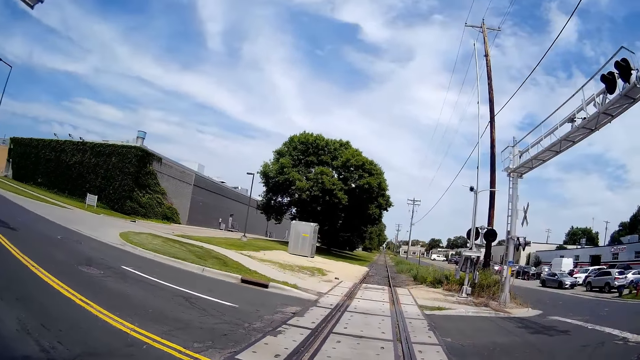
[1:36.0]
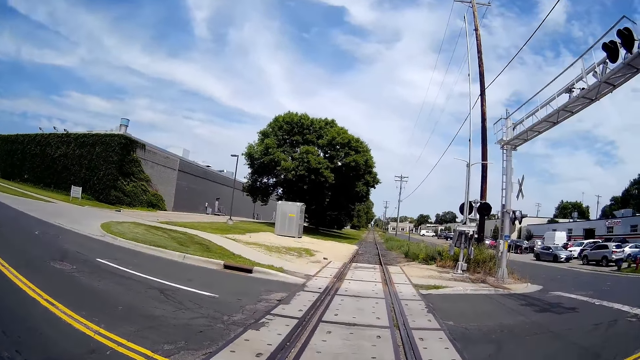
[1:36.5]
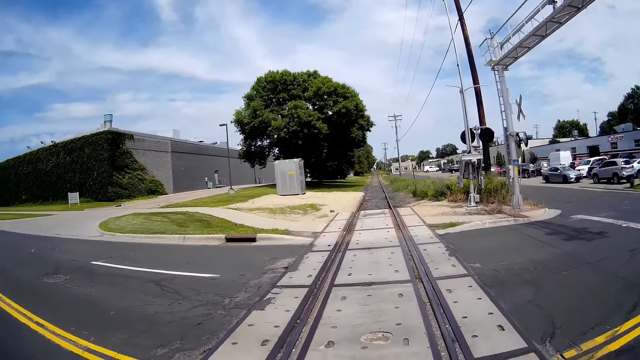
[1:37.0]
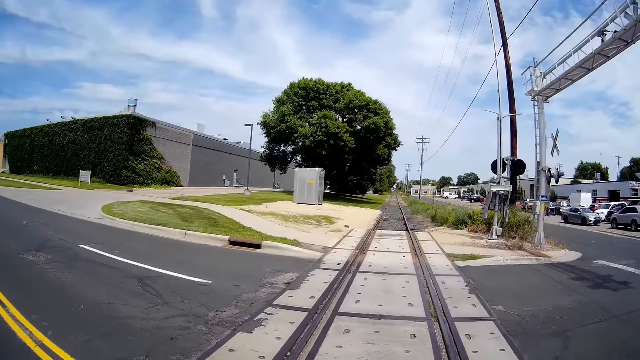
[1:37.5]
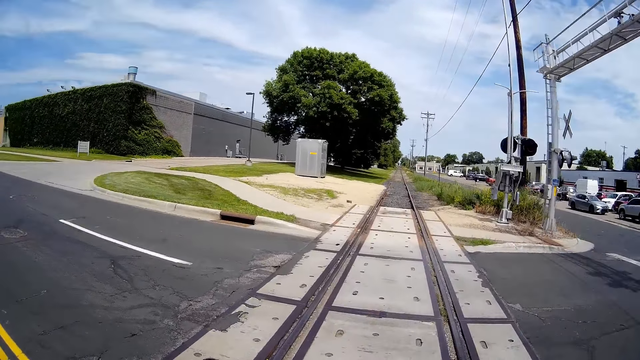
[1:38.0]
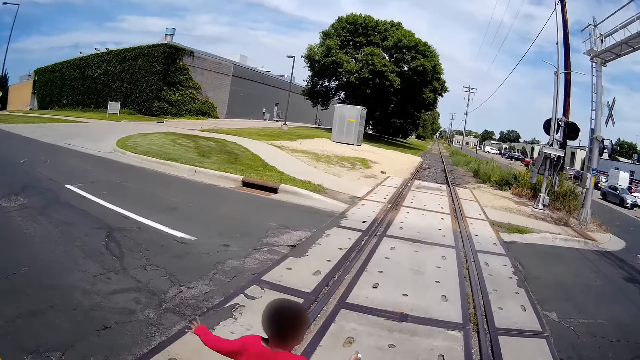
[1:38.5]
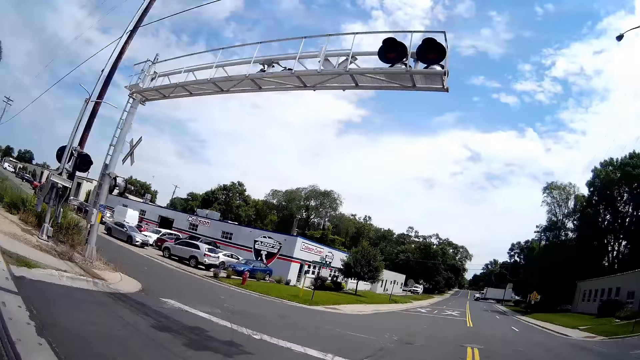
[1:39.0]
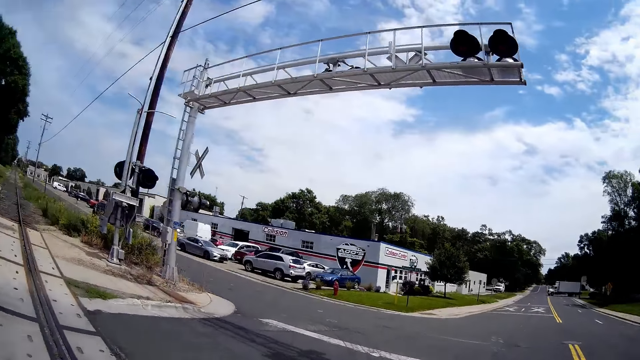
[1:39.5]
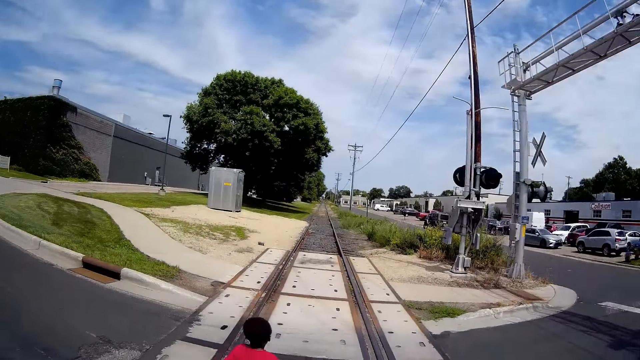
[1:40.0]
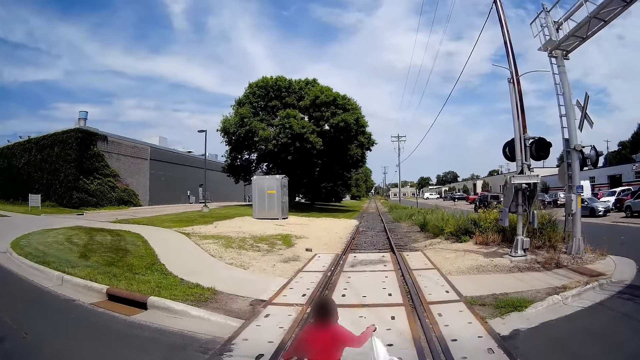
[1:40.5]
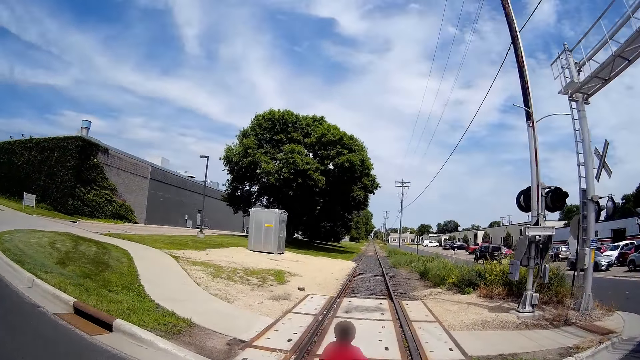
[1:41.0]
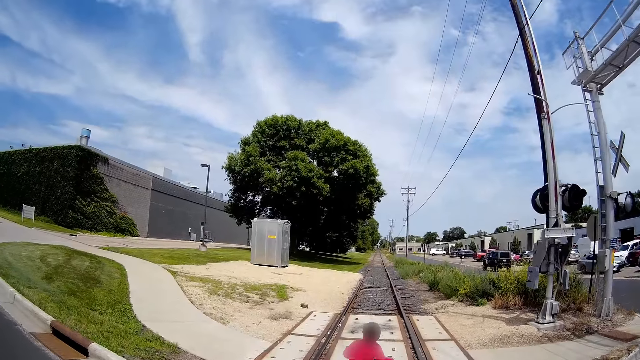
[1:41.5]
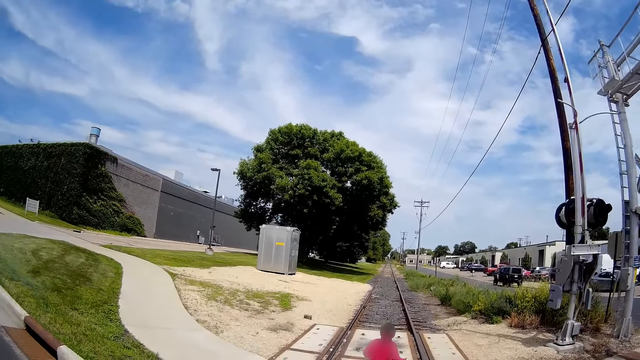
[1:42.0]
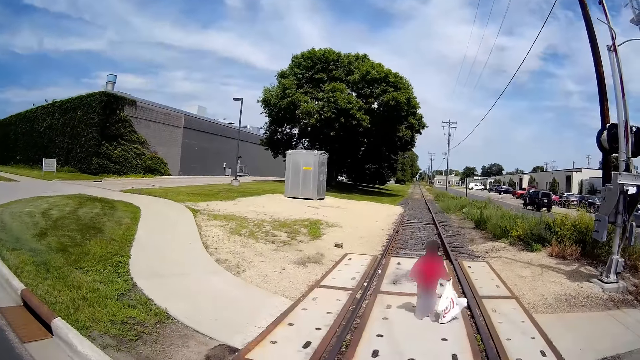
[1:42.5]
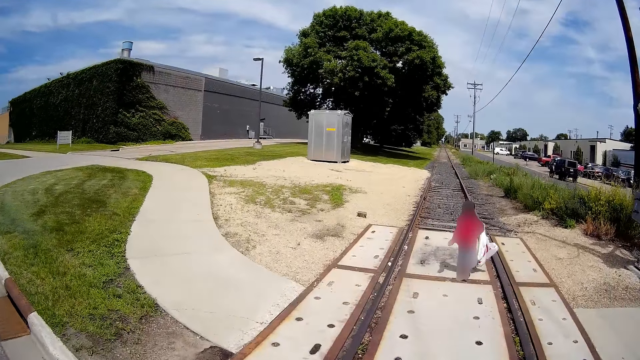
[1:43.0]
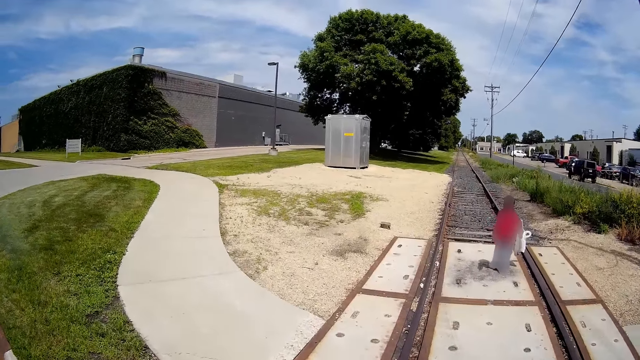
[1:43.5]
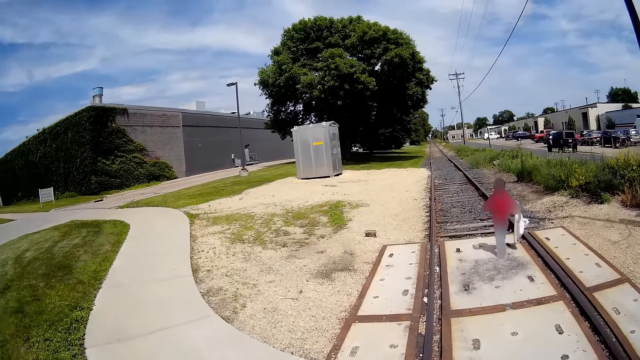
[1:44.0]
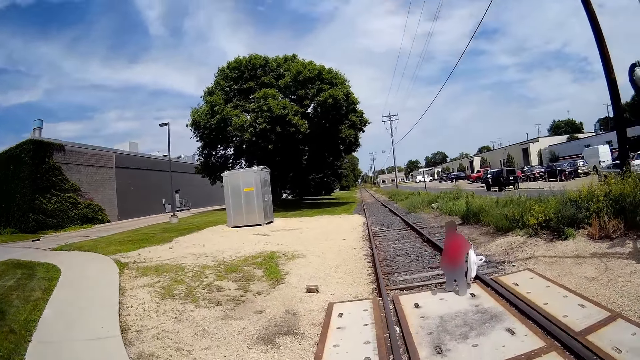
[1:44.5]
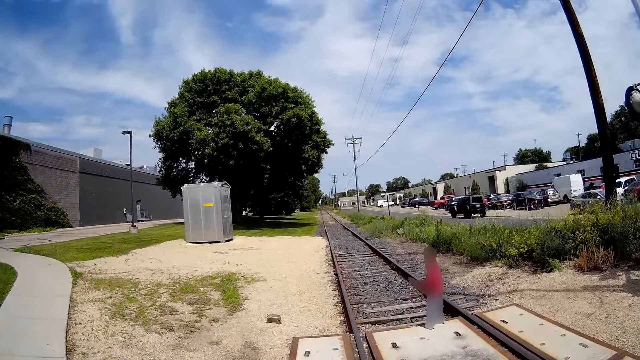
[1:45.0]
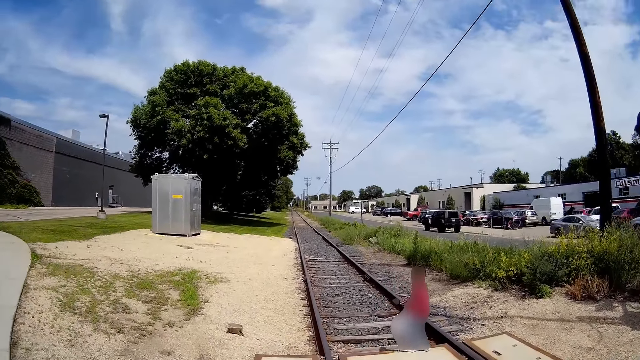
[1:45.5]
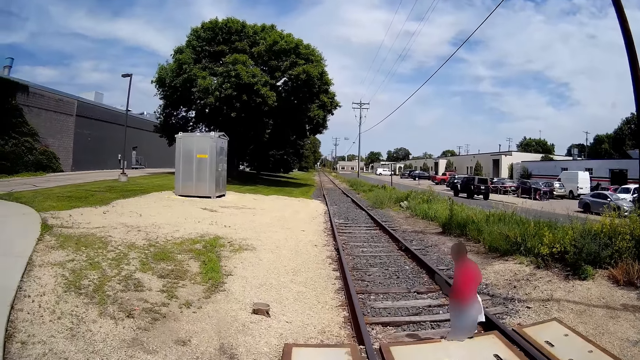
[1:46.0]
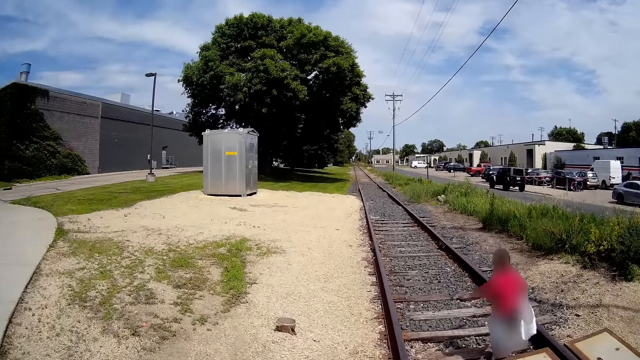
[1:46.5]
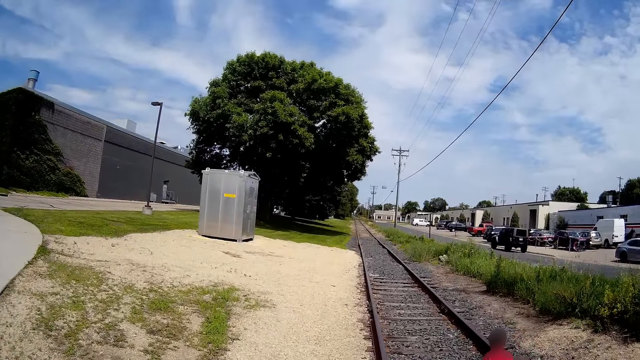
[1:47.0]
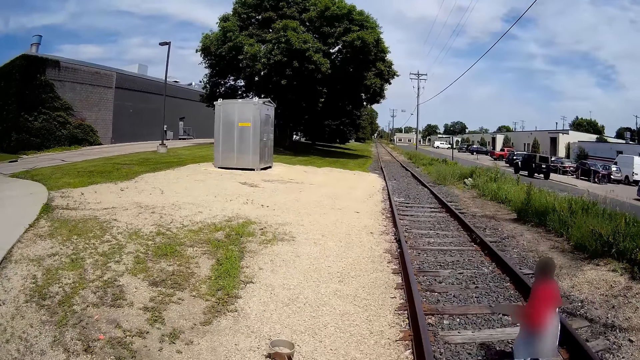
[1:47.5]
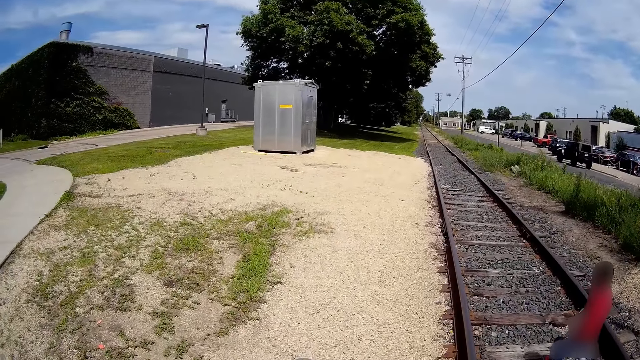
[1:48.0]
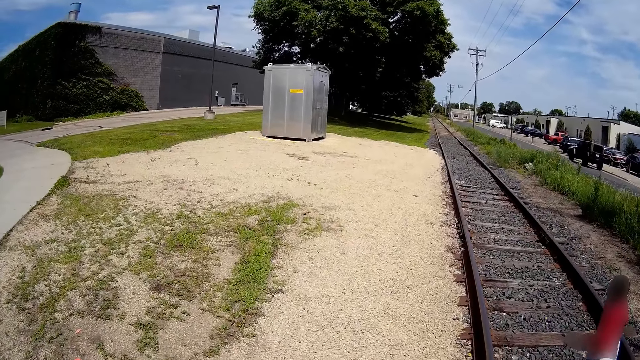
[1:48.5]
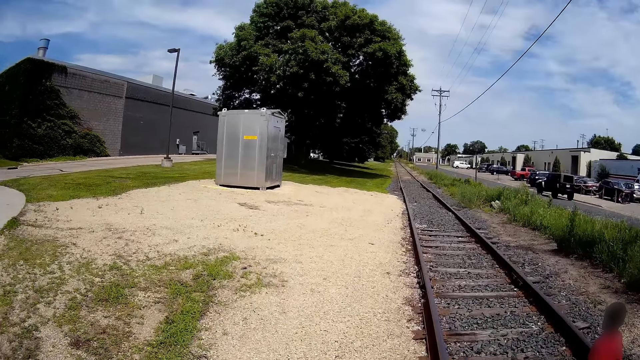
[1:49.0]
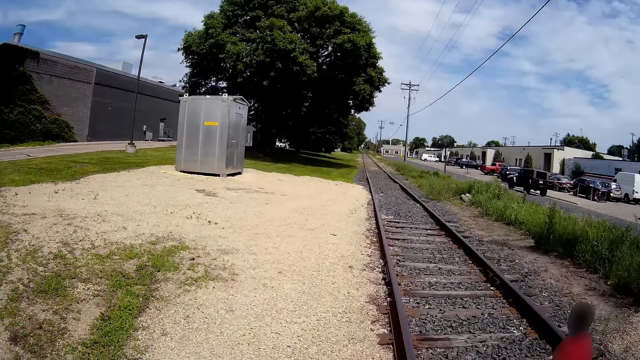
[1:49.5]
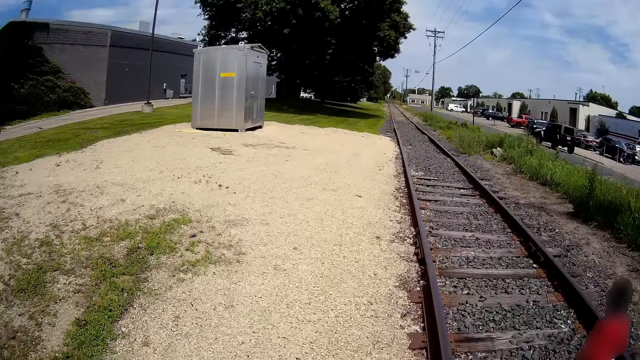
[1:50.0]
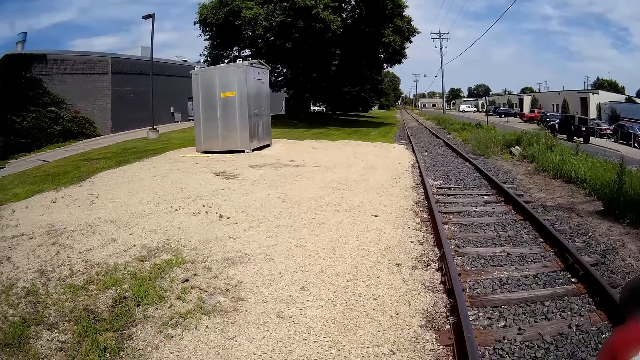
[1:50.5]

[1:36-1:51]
The camera wearer interacts with the girl. A man runs on the rail track. The camera wearer interacts with the girl again. The girl walks down on the train track. The camera wearer walks down a lawn.

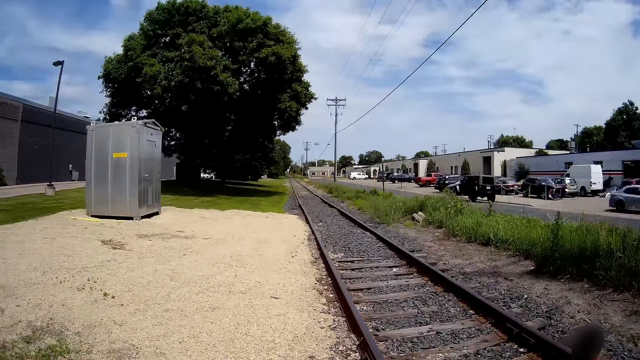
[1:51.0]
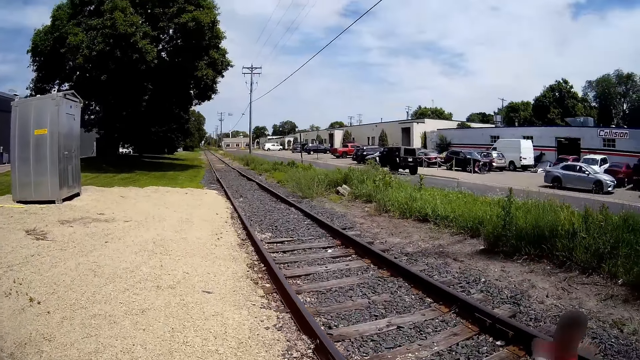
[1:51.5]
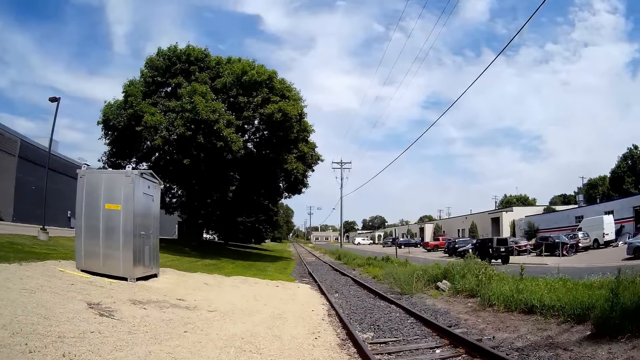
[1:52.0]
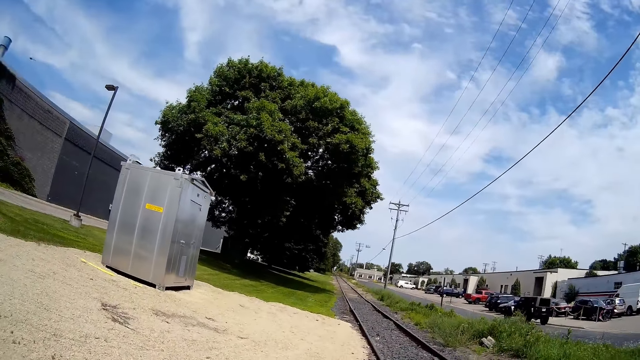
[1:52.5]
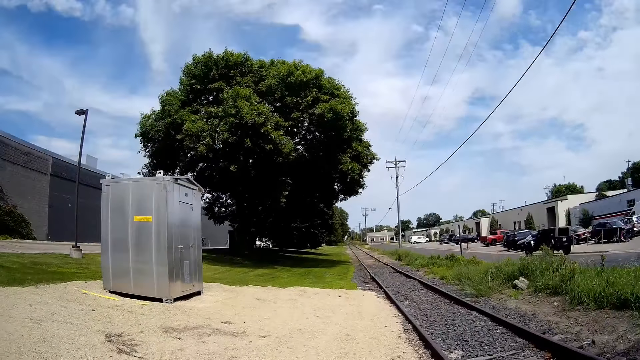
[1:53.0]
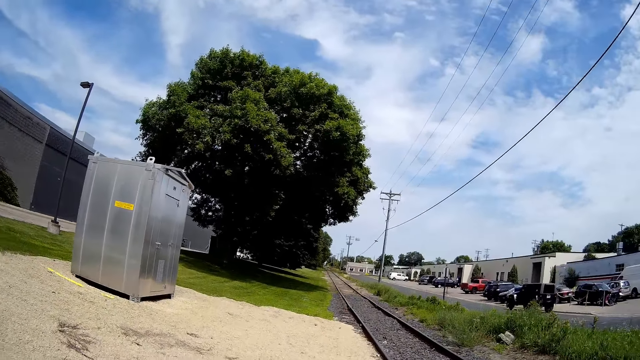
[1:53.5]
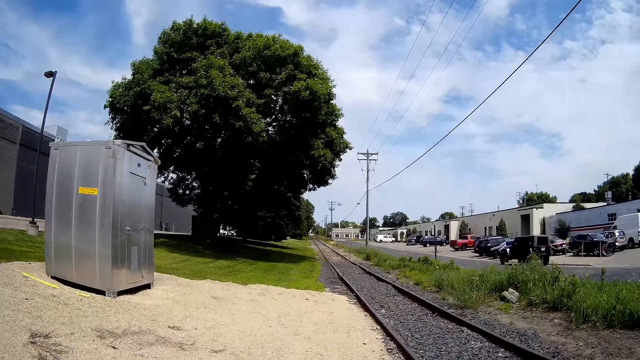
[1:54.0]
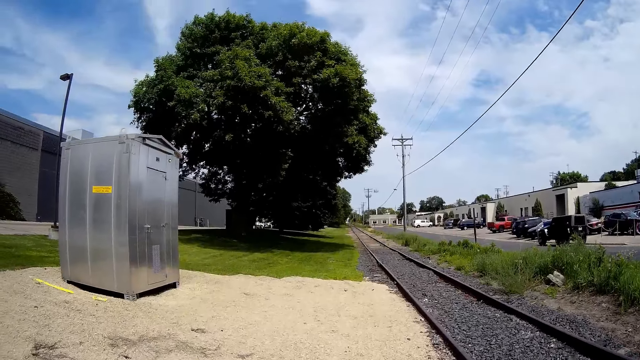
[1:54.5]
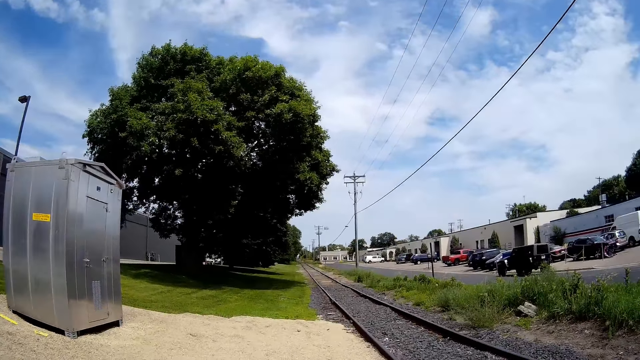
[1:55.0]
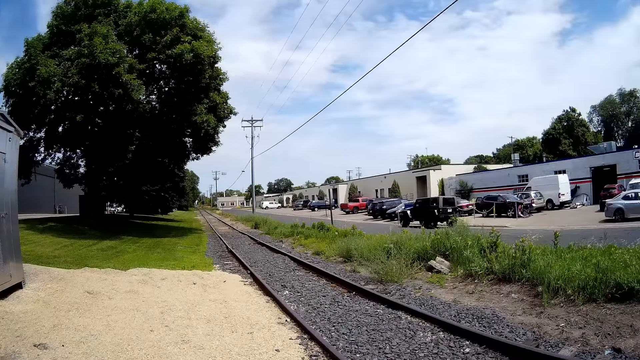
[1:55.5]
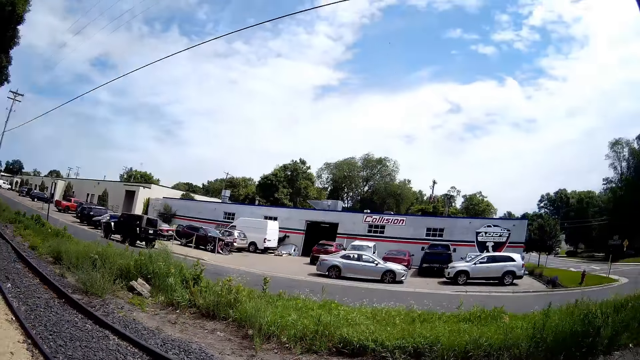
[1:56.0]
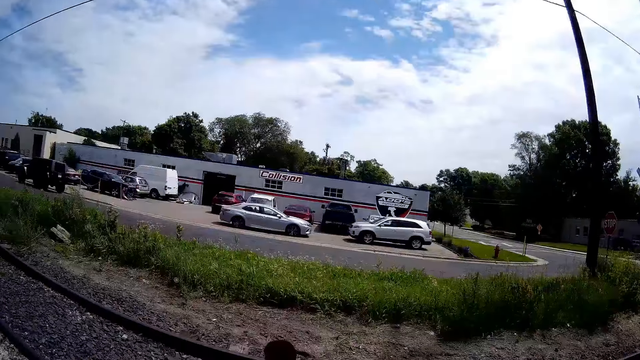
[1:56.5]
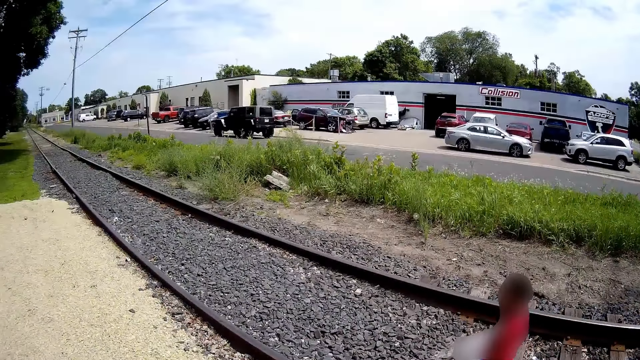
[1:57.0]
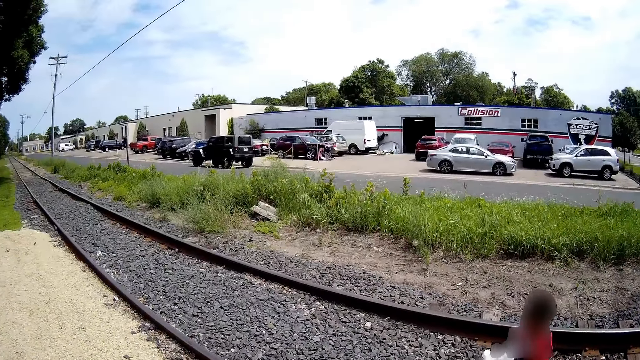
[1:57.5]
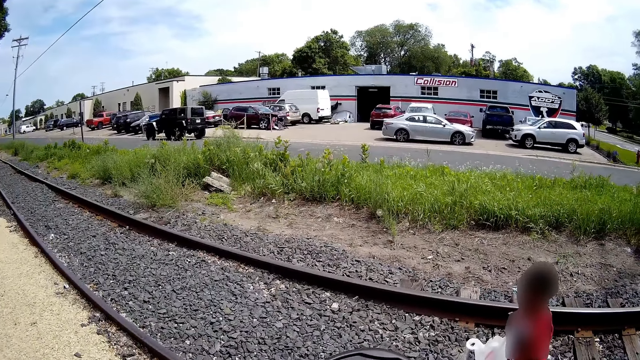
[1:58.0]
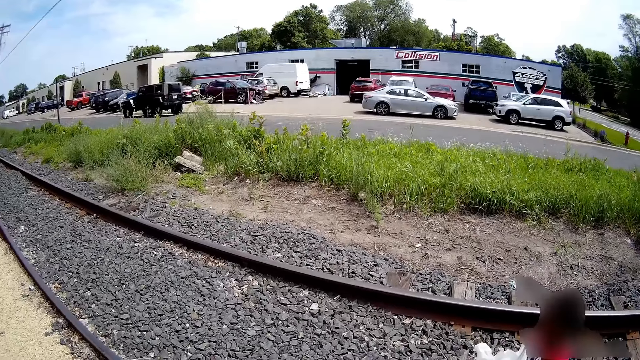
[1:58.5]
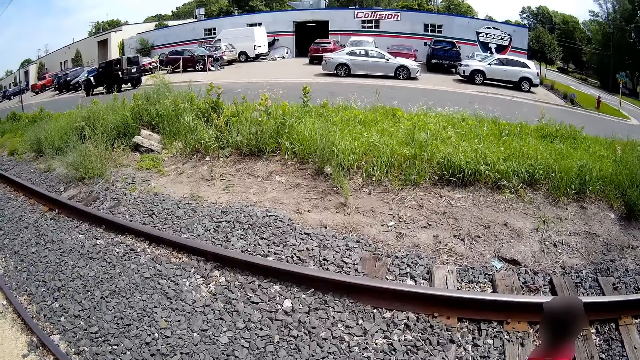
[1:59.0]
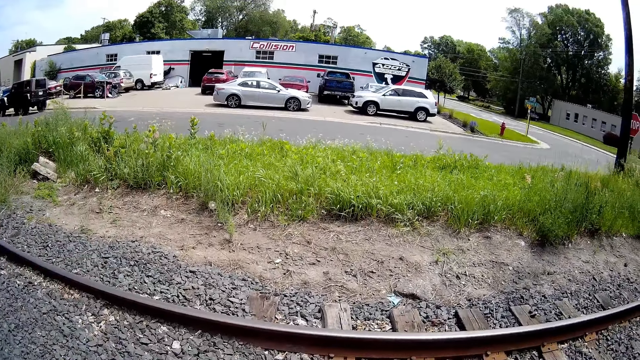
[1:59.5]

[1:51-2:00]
The camera wearer walks down the train track.
